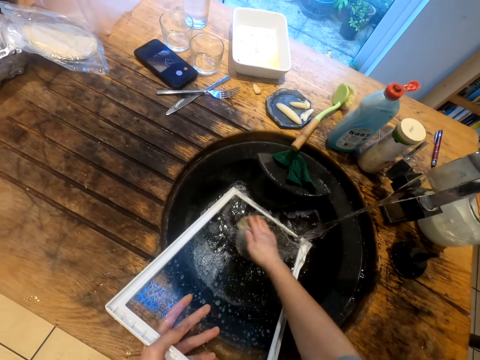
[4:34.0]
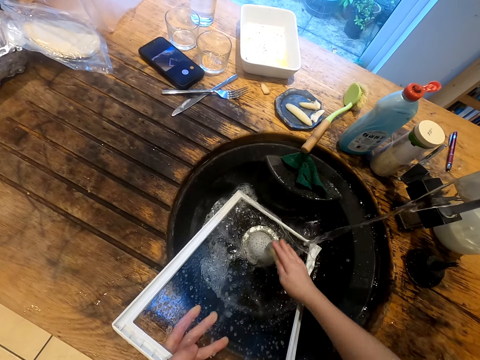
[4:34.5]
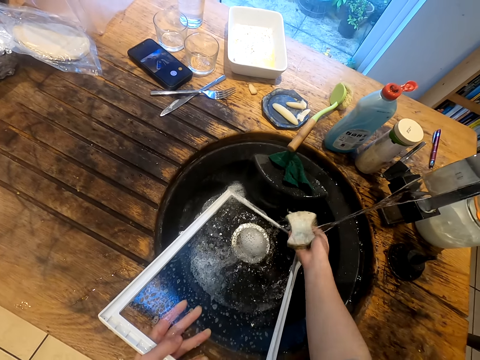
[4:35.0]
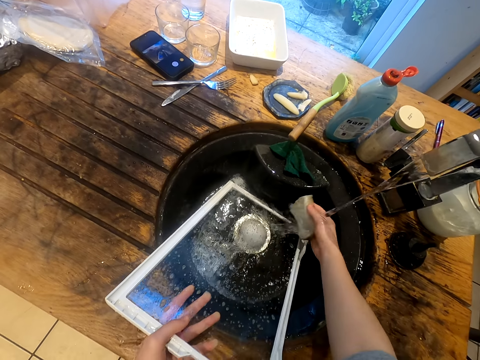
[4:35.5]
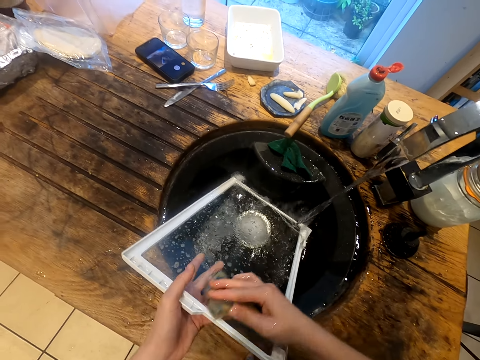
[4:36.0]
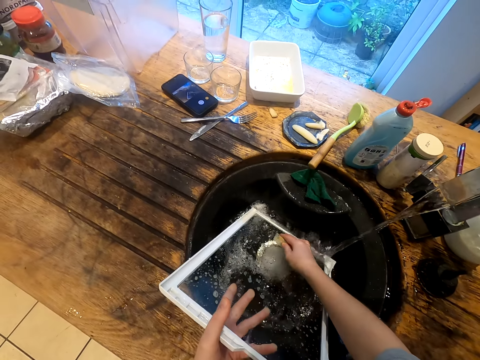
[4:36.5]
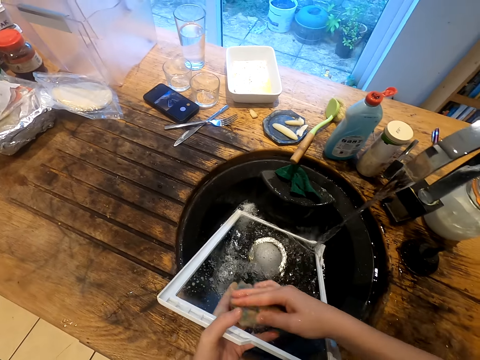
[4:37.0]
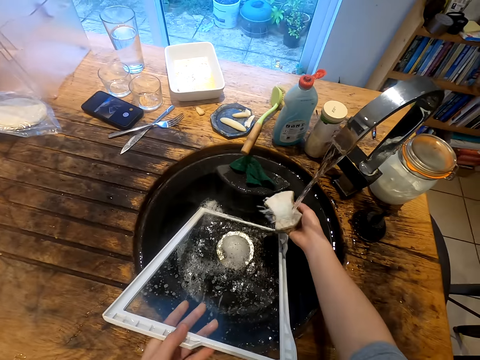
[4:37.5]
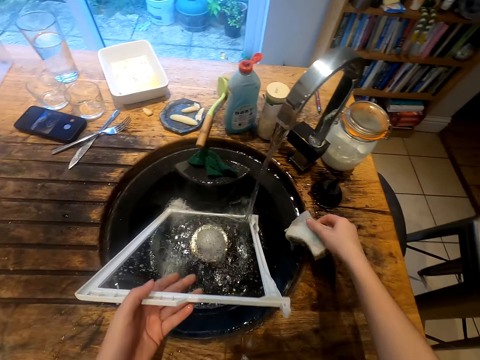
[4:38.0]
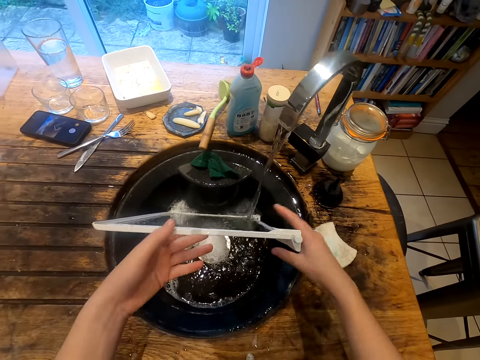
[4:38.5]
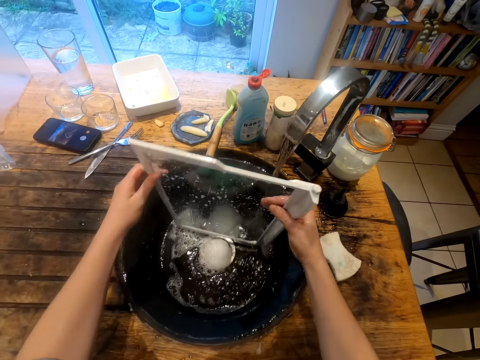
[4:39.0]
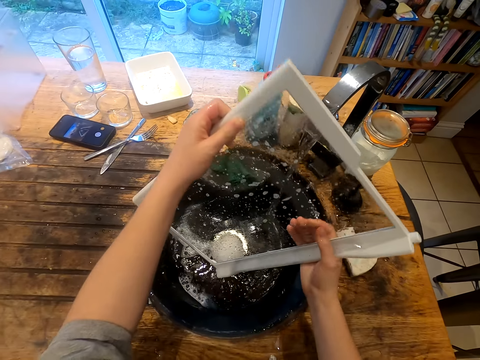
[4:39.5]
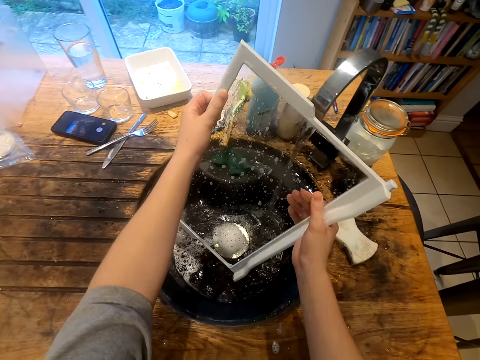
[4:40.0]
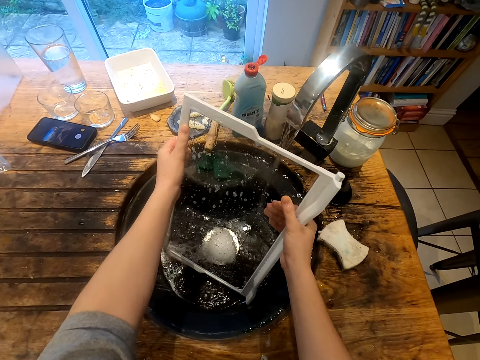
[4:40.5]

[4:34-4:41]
The camera wearer puts down the utensil cleaner.

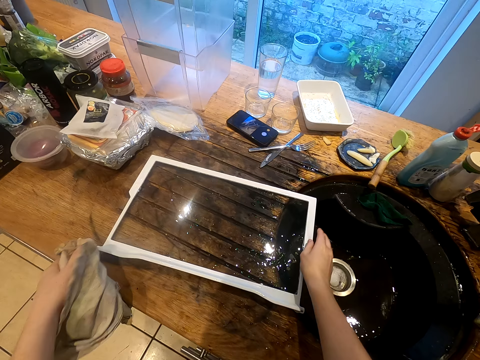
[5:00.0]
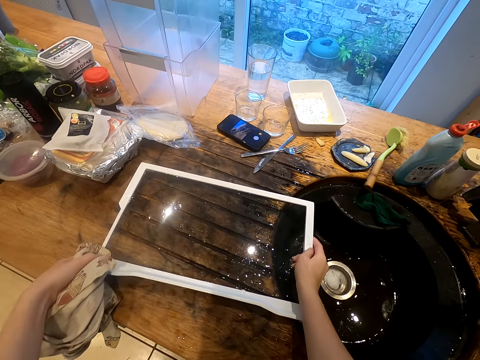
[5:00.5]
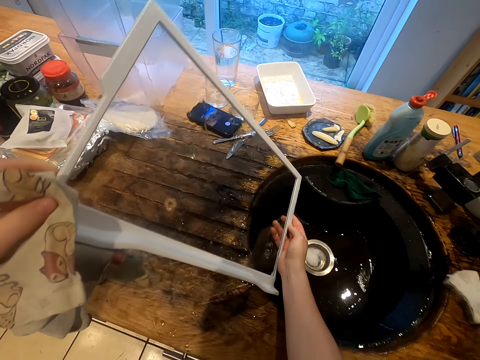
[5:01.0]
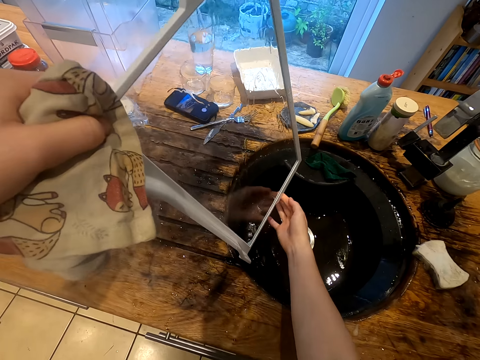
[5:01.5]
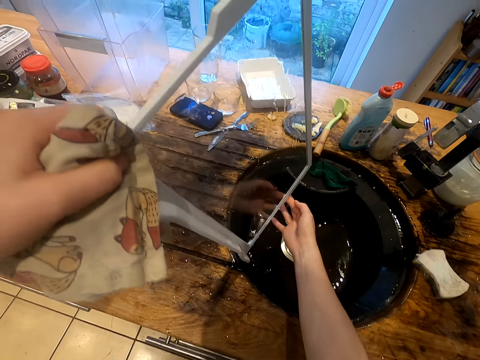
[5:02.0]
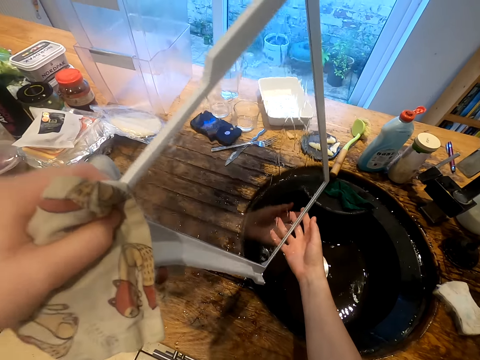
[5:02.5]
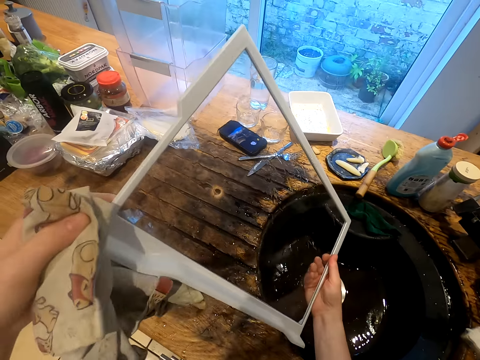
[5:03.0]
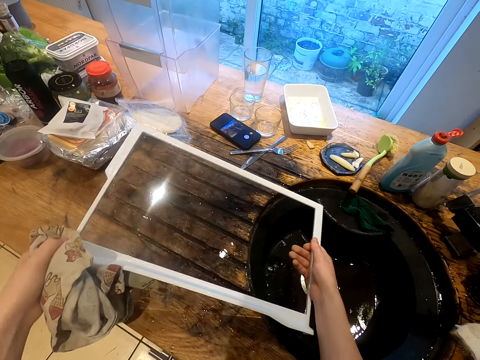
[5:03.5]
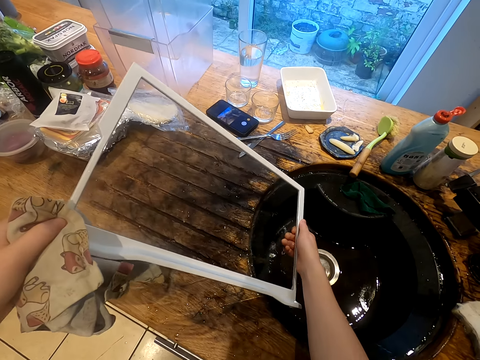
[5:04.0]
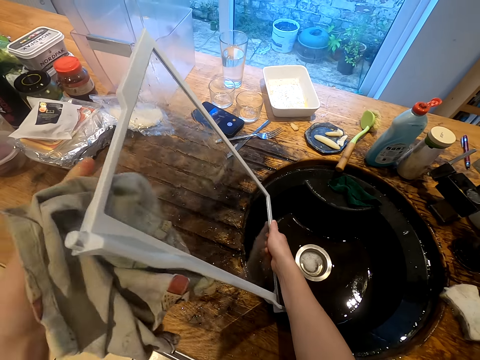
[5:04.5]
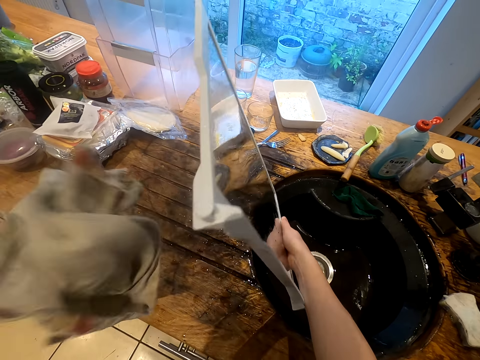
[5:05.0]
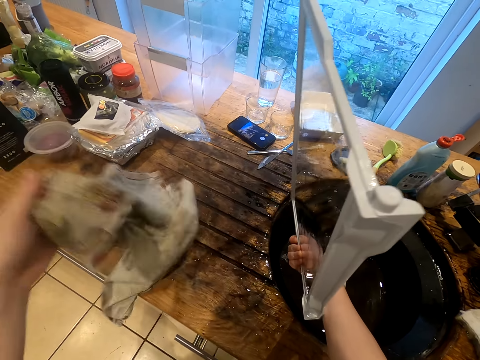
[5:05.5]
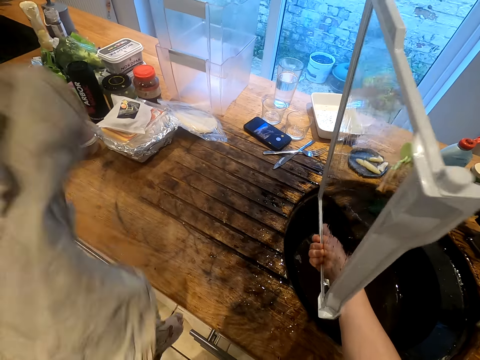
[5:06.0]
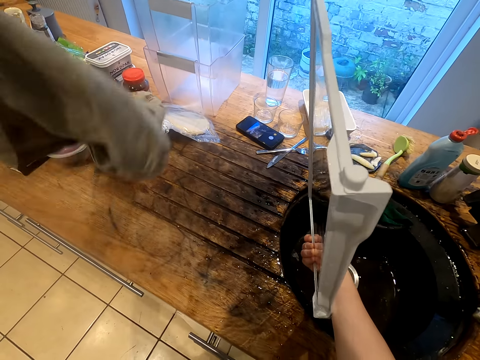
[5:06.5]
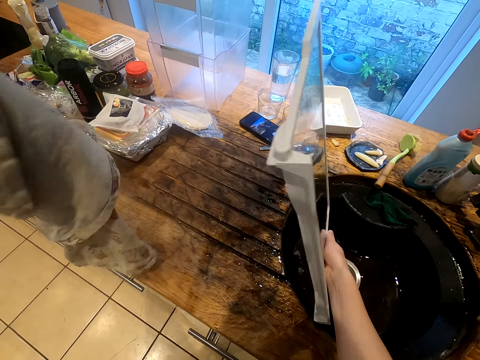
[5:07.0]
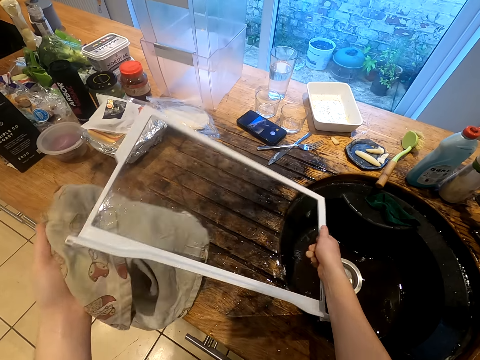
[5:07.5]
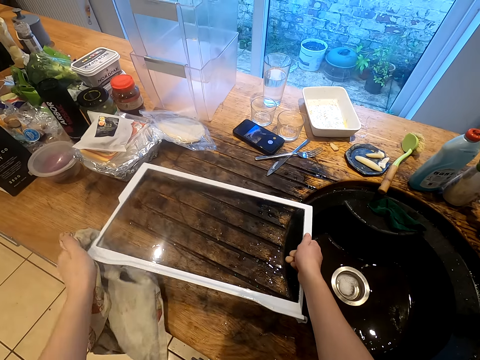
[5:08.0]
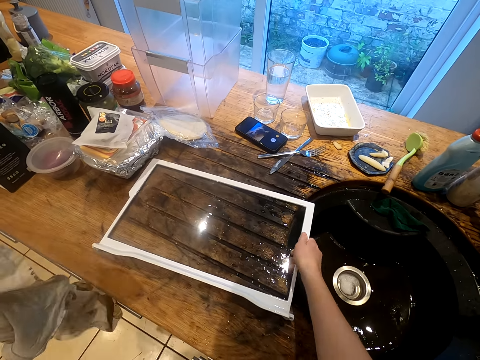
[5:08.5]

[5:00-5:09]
The camera wearer takes the glass cover. They shake the glass cover. They shake the kitchen towel. They put the glass cover or fridge shelf on the counter top.

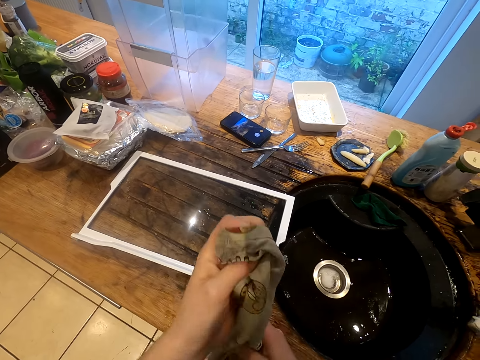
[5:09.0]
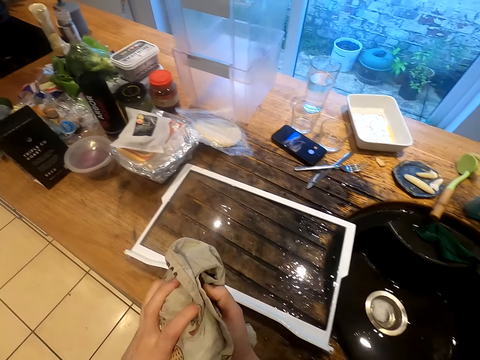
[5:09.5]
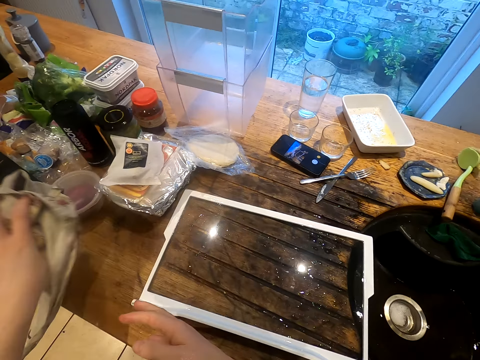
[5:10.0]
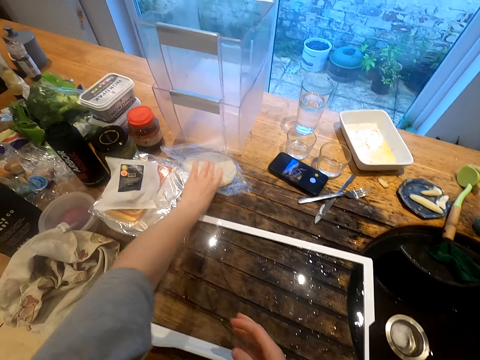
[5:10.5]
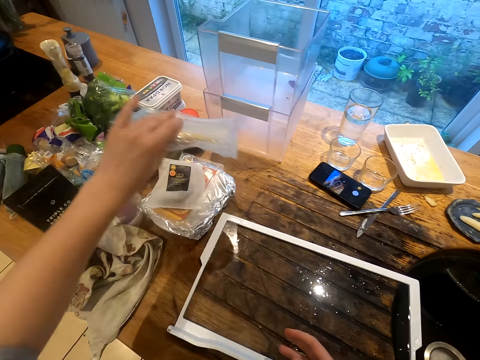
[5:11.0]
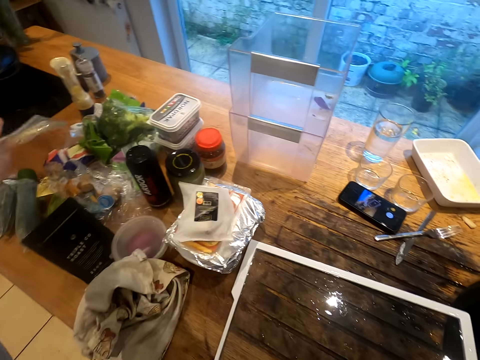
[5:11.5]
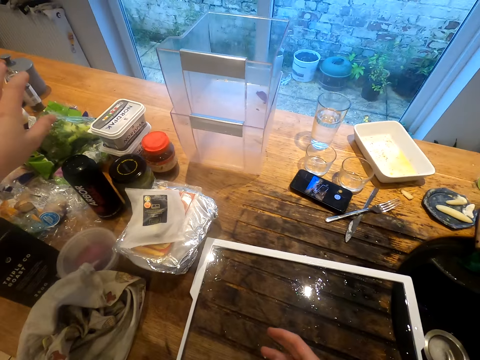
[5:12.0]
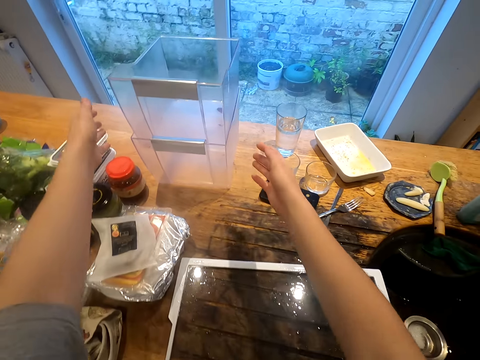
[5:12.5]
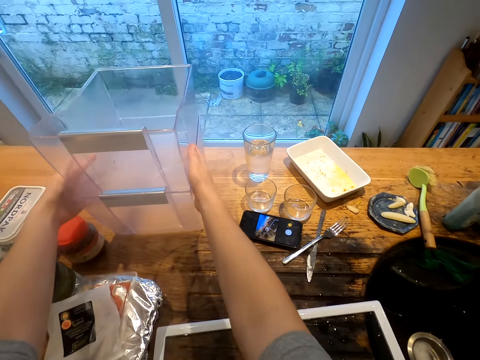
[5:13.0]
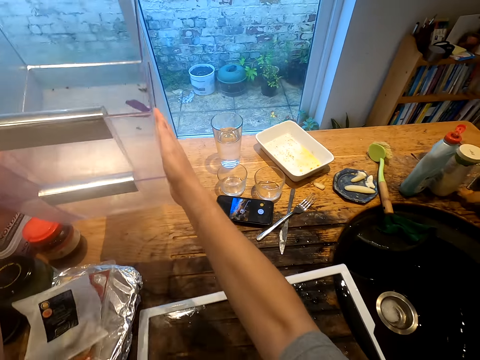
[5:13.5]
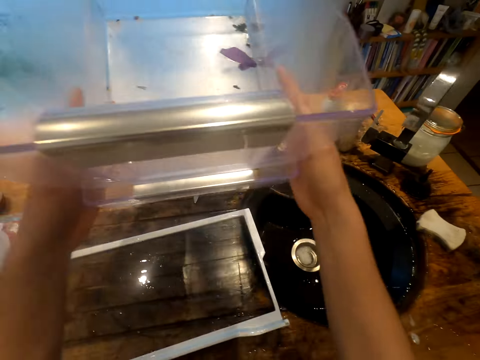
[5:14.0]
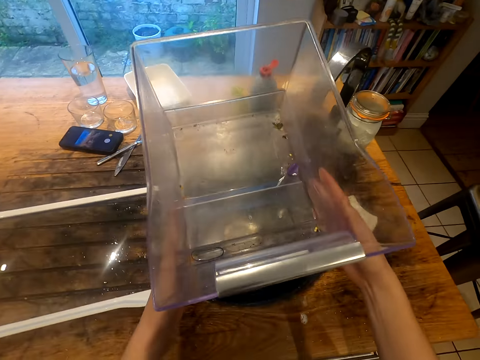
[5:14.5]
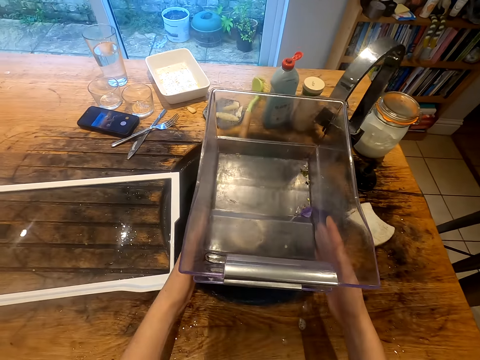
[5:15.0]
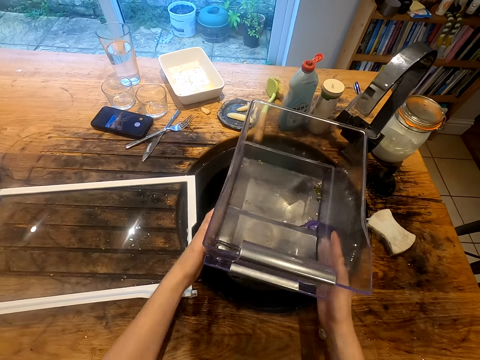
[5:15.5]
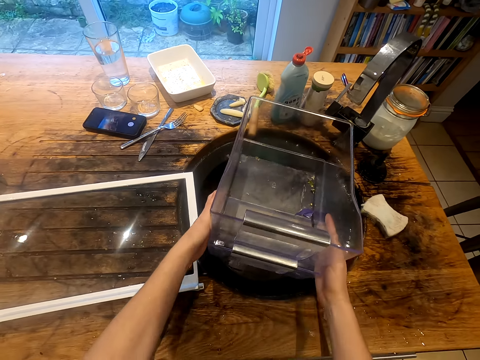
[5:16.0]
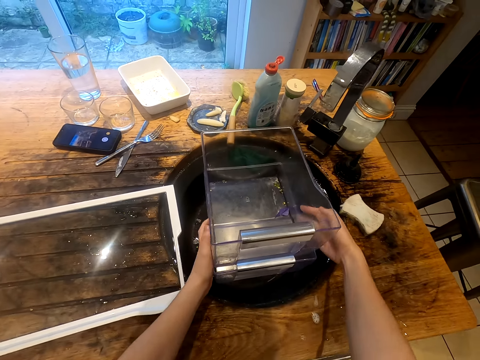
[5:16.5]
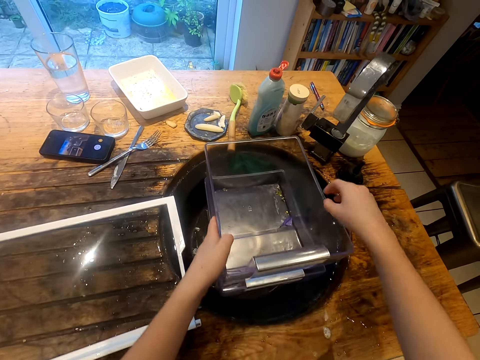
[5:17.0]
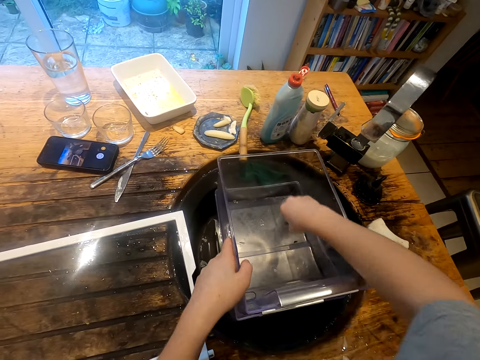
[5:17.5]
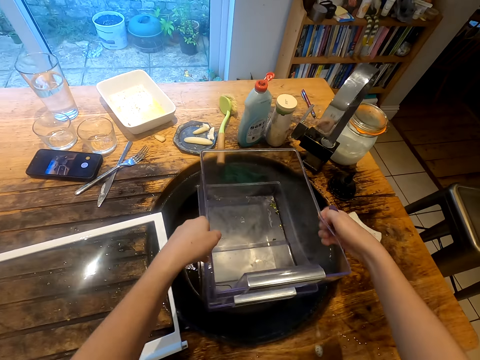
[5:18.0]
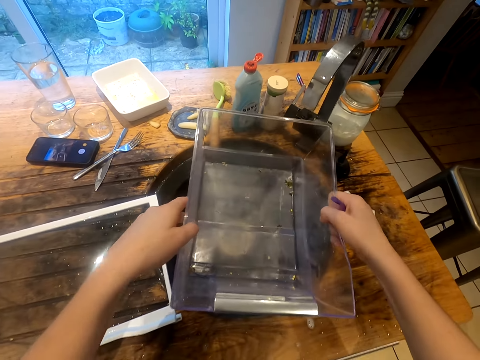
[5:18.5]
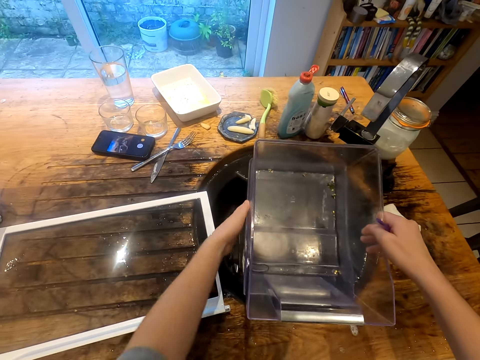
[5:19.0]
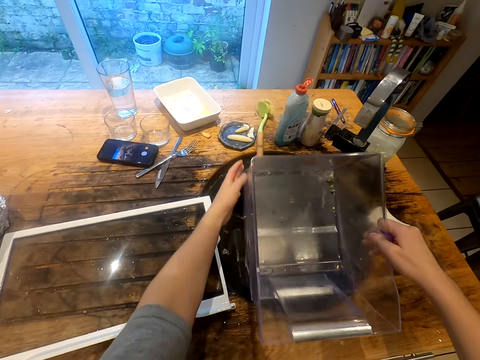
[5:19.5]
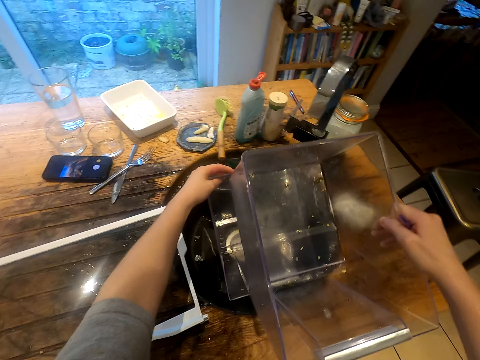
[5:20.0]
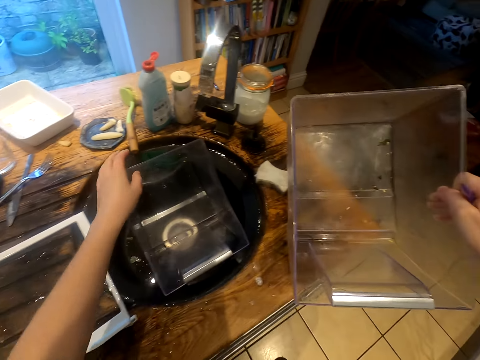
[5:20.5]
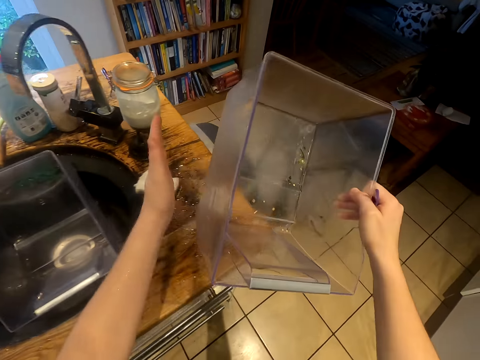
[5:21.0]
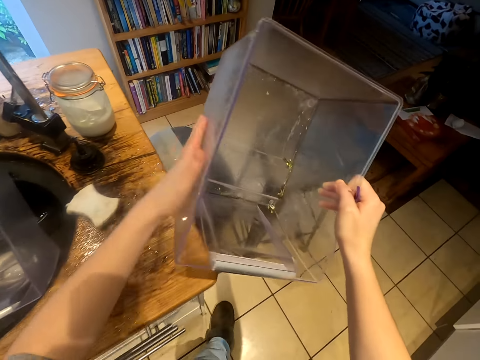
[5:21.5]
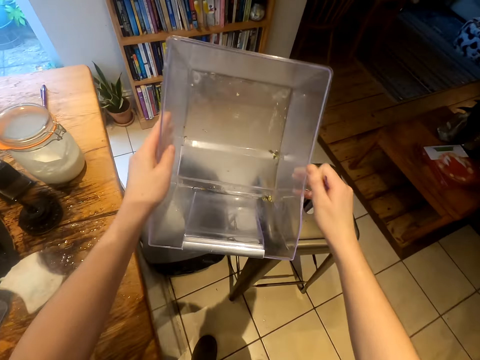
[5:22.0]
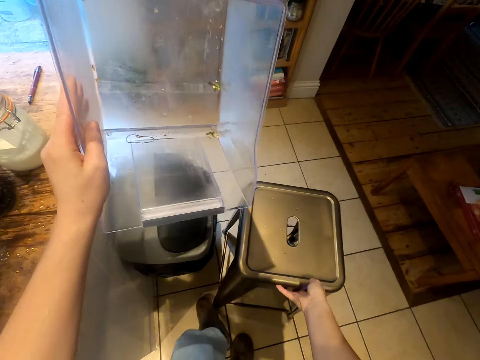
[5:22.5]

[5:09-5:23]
The camera wearer puts the hand towel aside. They take something. They put a polythene paper aside. They pick up the vegetable boxes or crisper drawer. They put the crisper drawer into the washing sink. They remove a paper from the crisper drawer. They remove the crisper drawer from the other.
